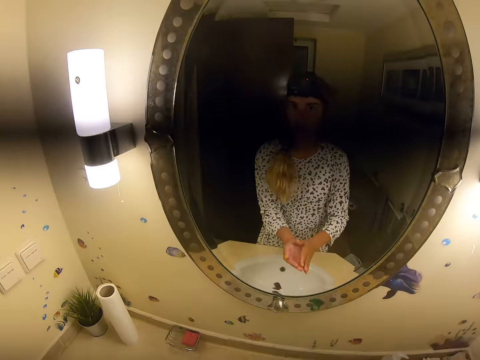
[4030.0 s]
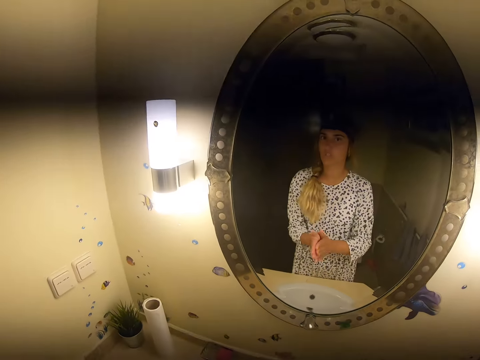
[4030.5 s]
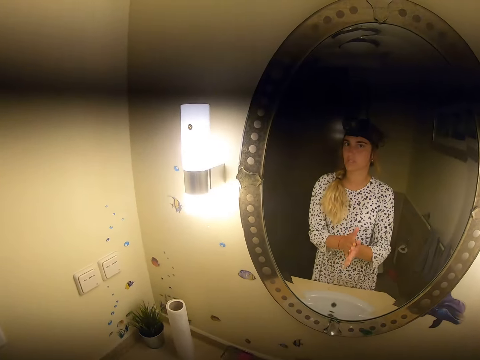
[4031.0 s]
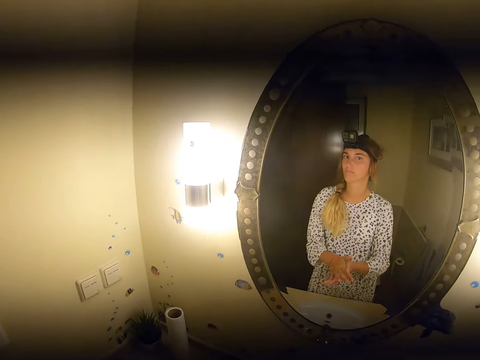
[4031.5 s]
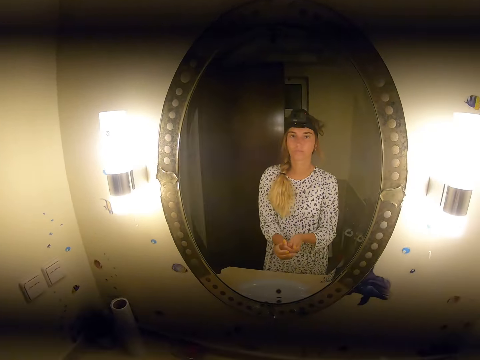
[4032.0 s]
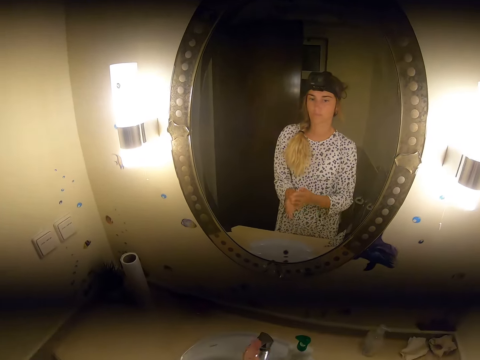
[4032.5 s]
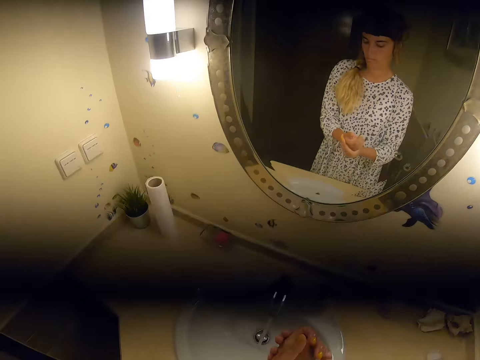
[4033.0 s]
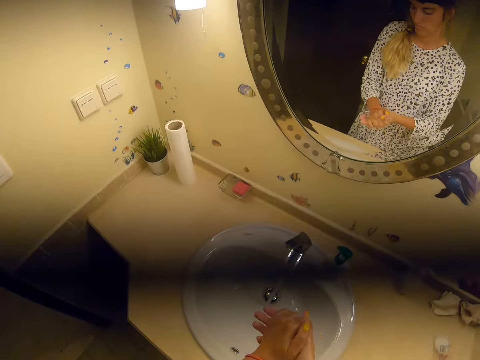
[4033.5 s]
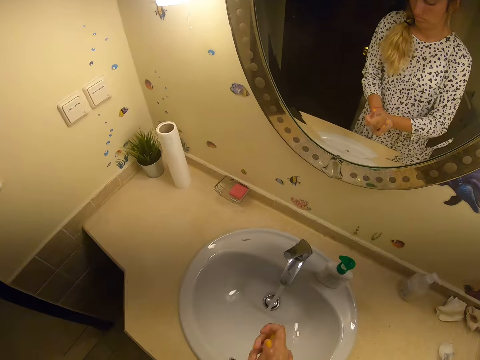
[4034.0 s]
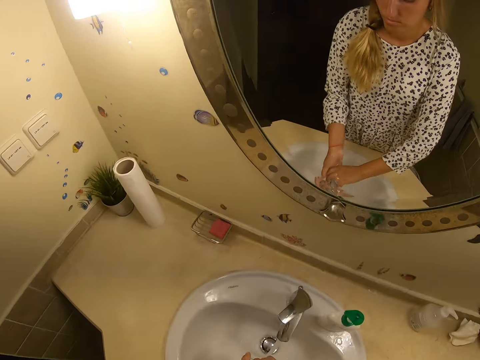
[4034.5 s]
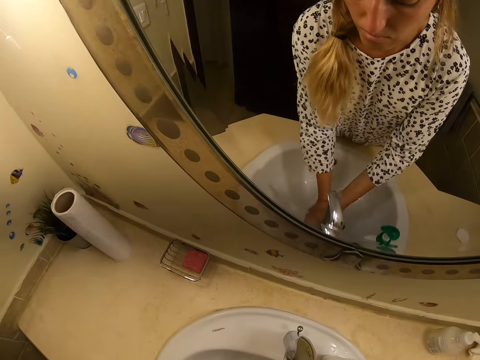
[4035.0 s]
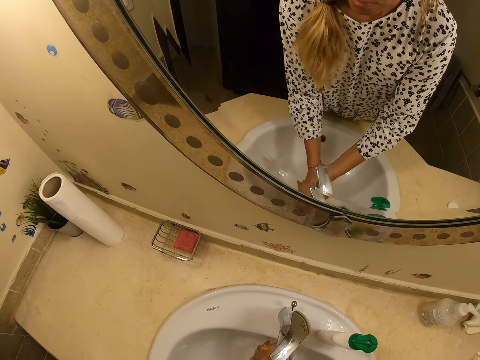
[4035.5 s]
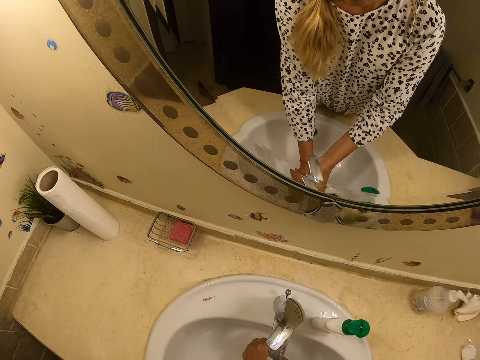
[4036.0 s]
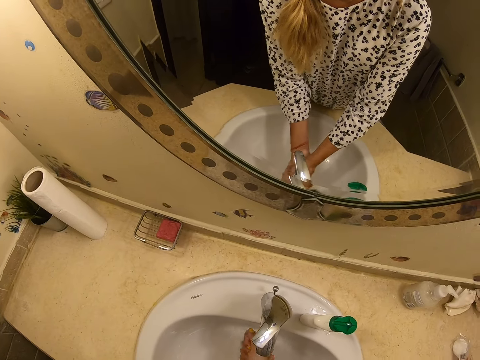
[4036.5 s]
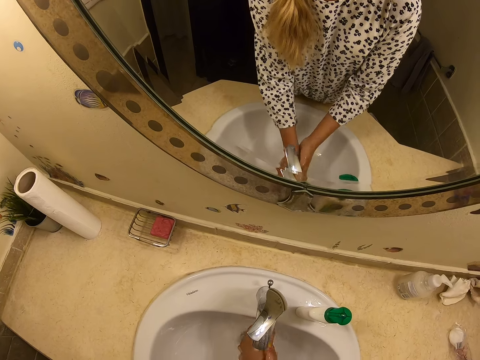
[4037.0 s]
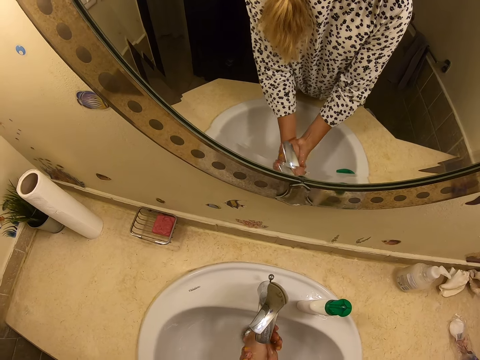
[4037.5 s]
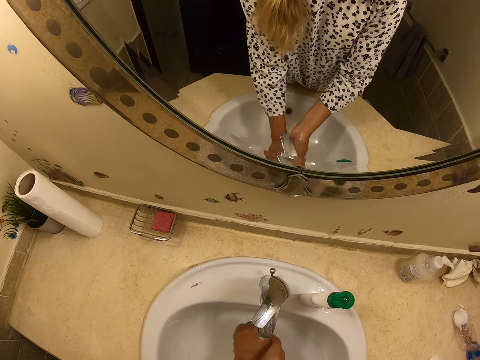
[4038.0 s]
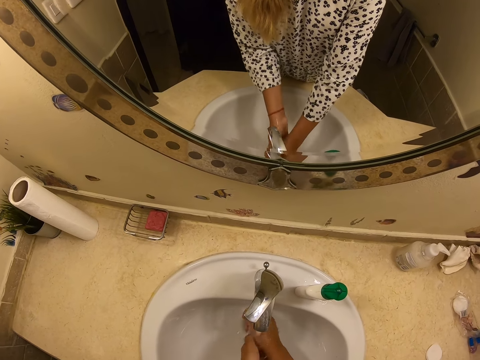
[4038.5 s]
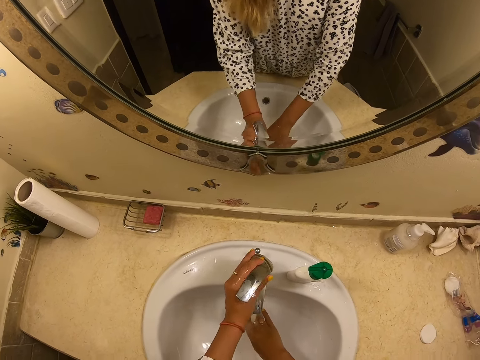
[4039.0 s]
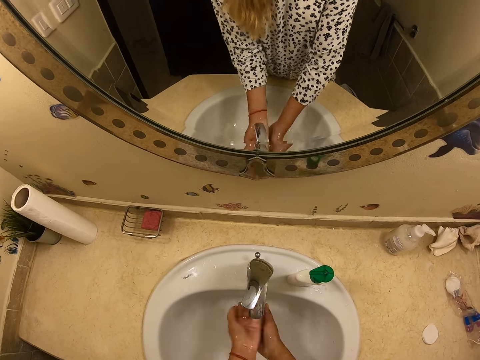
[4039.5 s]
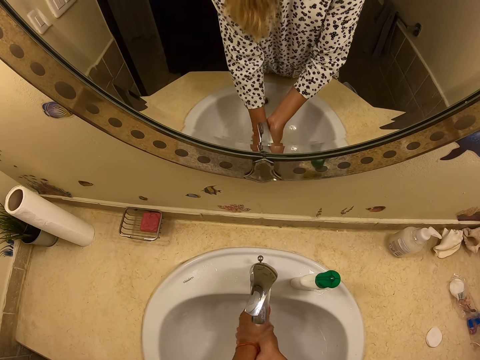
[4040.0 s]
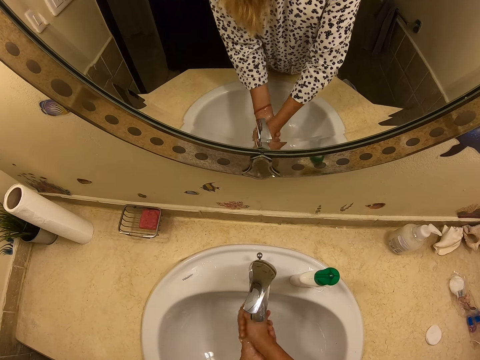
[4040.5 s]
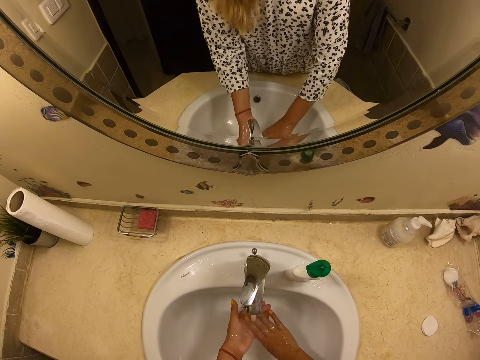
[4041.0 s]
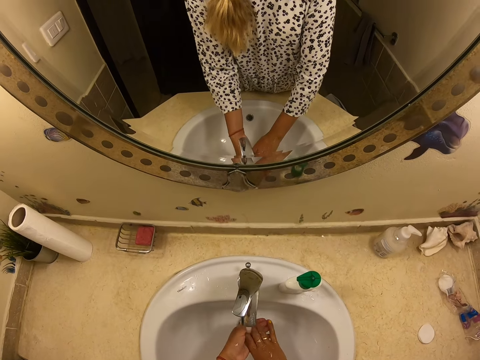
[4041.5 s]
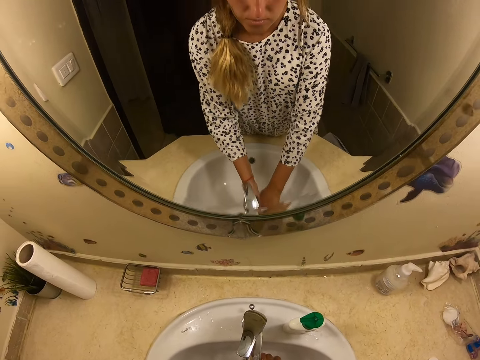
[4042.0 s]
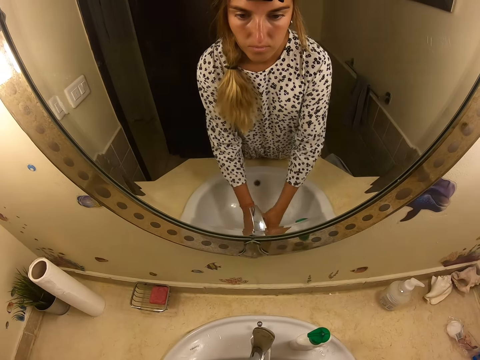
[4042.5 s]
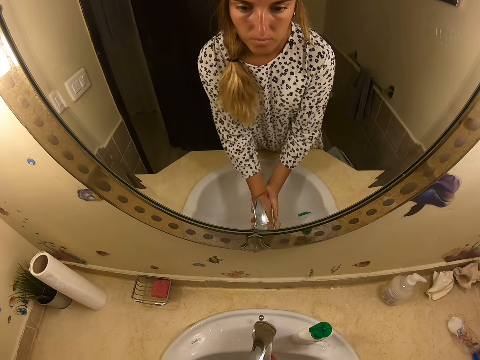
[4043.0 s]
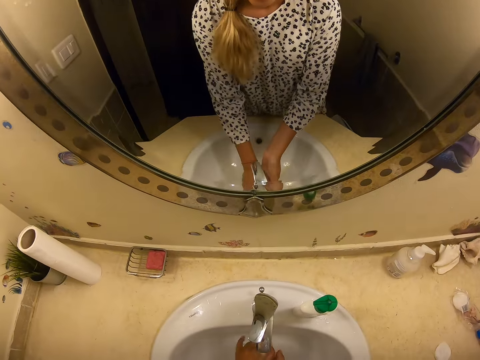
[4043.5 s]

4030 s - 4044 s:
The camera wearer rubs her hands. She washes her hands. She adjusts the tap.

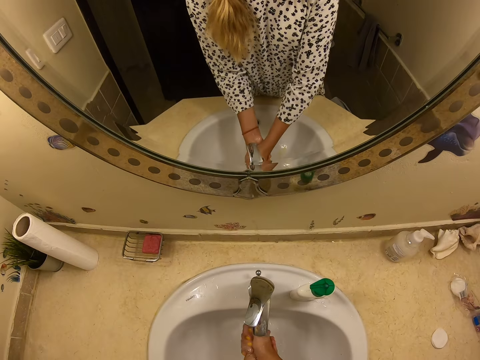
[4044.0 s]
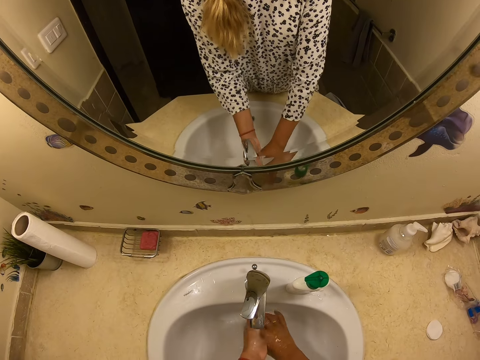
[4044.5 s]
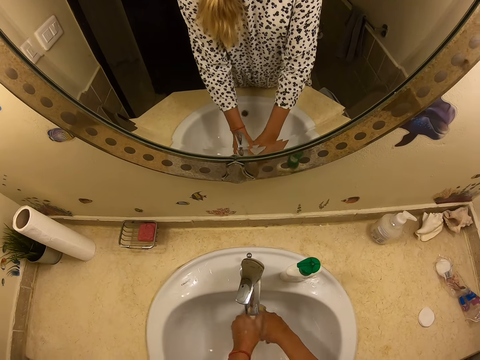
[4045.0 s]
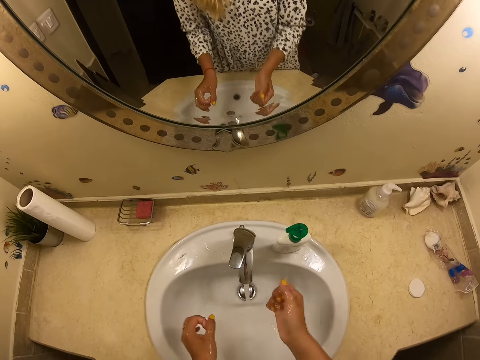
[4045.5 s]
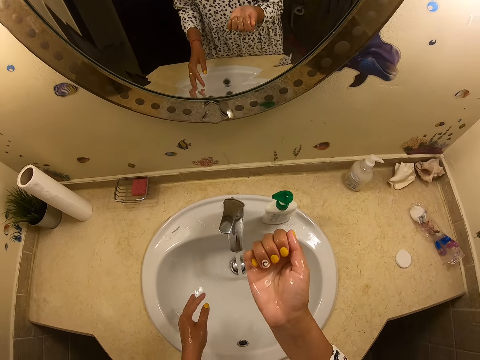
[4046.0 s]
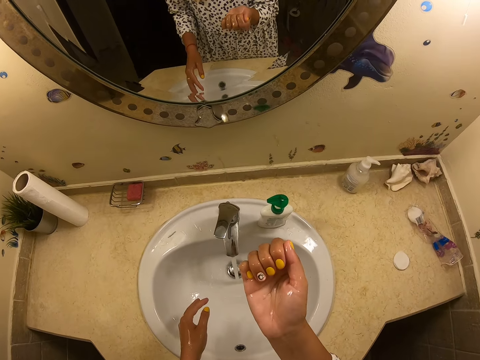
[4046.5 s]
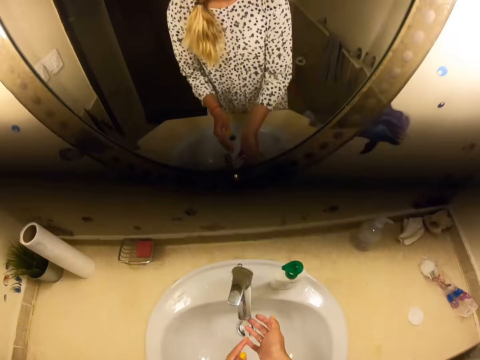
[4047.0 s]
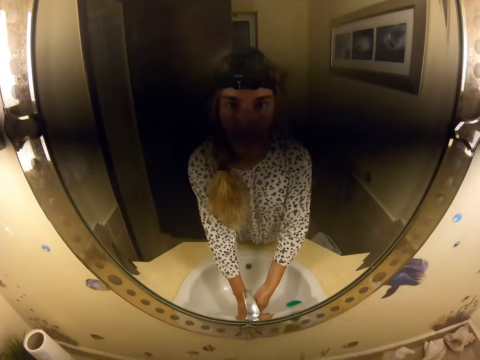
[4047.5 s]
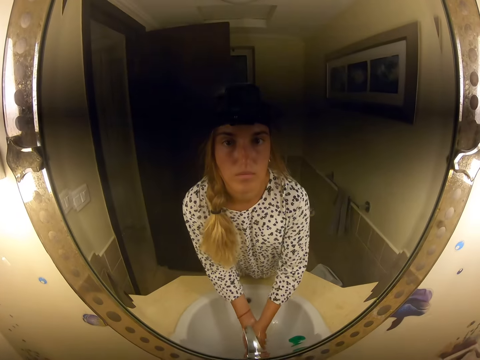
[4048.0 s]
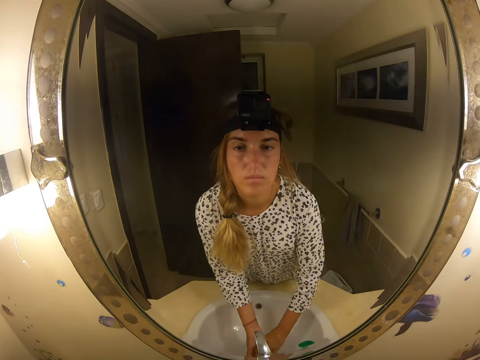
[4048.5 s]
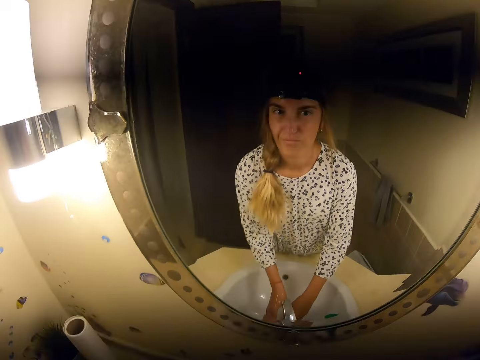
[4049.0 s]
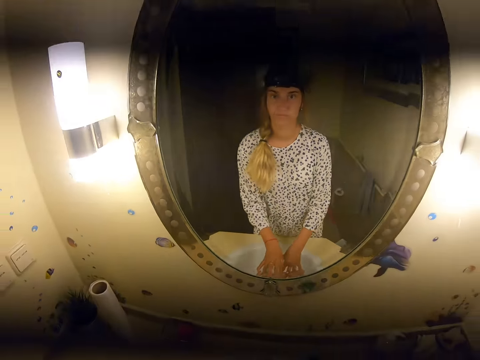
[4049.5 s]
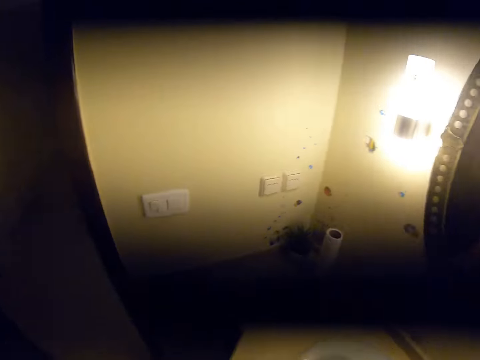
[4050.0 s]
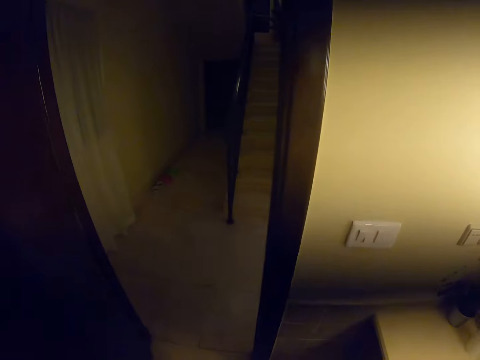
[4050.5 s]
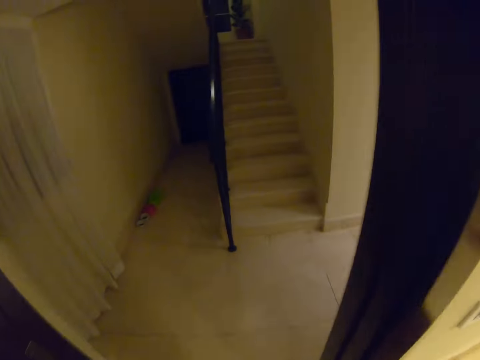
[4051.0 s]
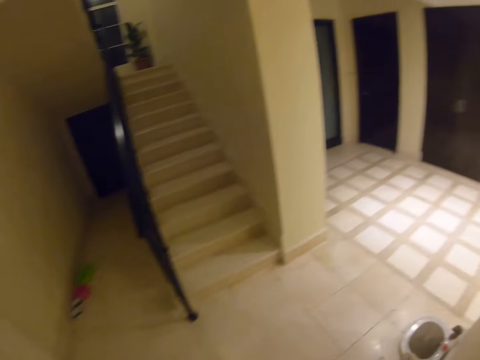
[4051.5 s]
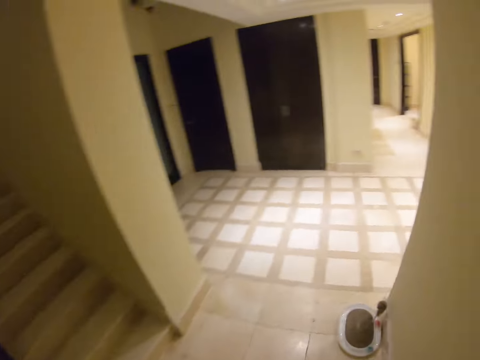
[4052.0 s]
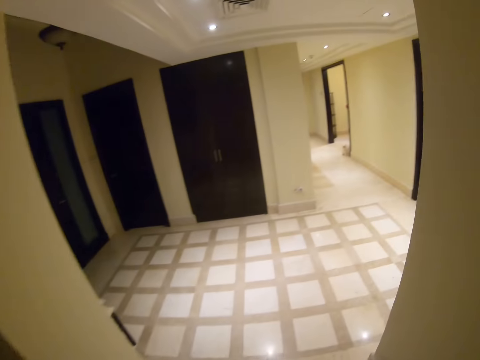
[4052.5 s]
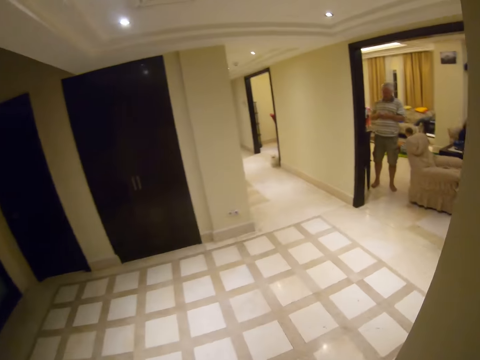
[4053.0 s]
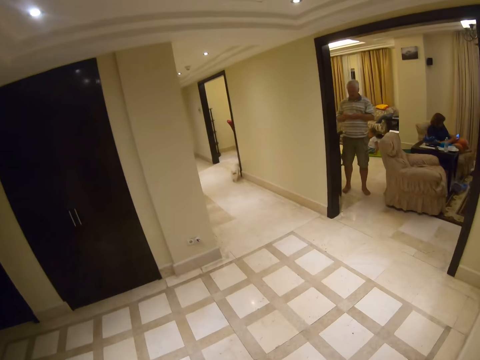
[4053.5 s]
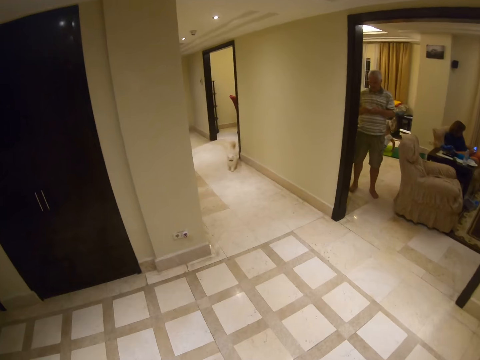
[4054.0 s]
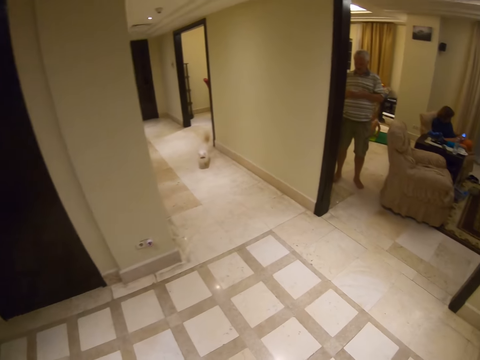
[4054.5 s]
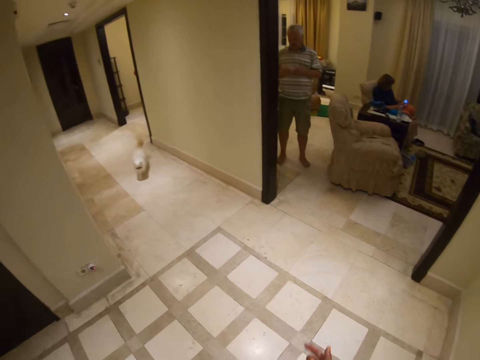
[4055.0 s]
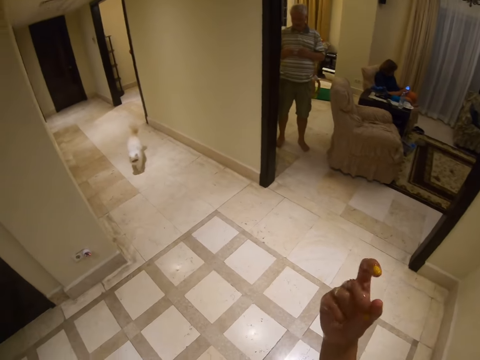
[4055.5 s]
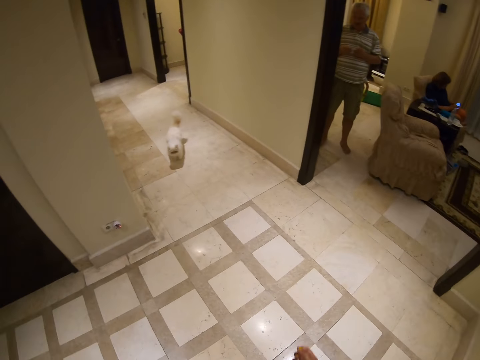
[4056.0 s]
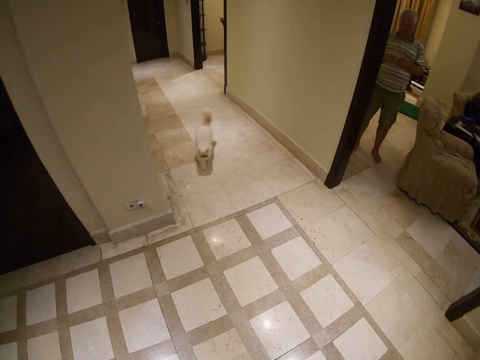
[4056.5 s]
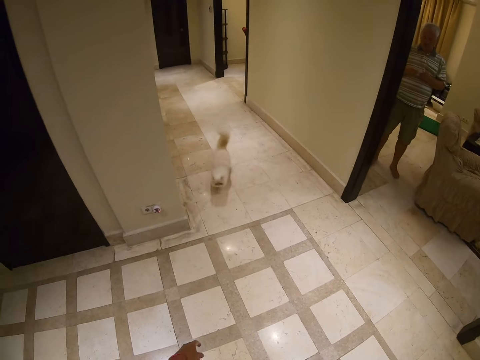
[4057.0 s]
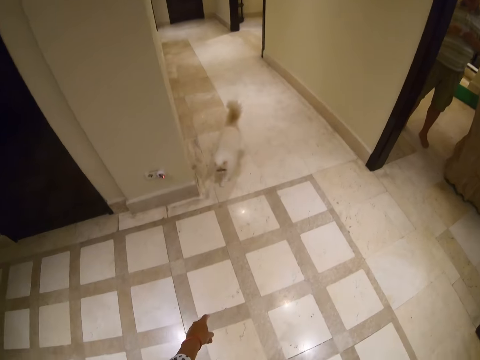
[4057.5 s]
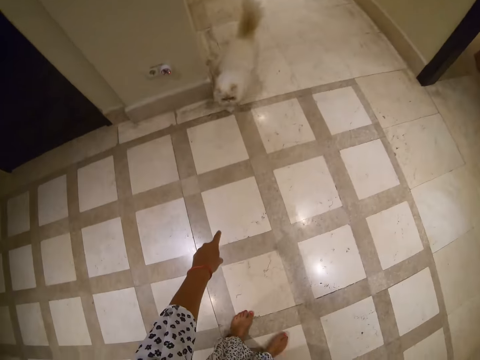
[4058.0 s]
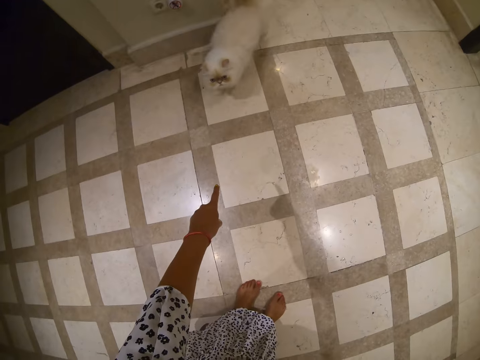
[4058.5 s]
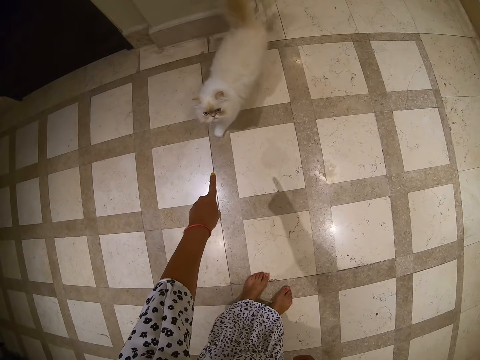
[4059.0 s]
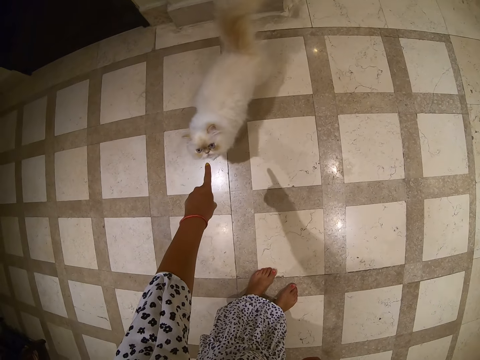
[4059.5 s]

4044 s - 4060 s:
The camera wearer looks at her hand. She washes her hands. She walks around, closes the tap and walks back. She points at a cat. She monitors the puppy.
